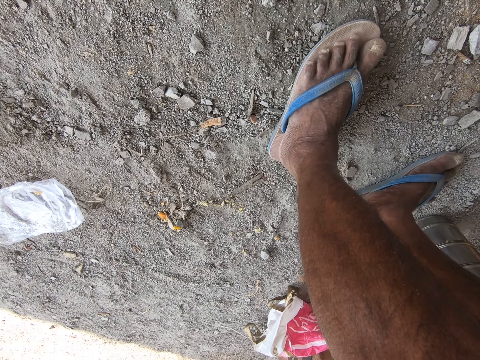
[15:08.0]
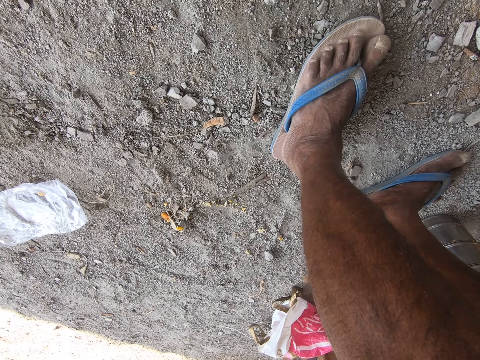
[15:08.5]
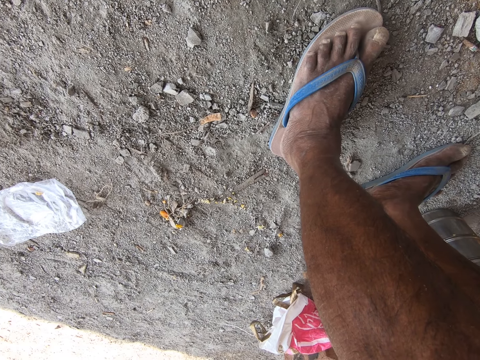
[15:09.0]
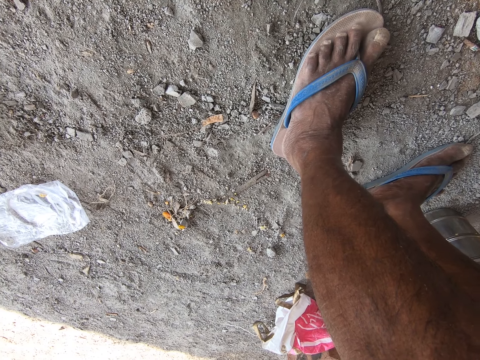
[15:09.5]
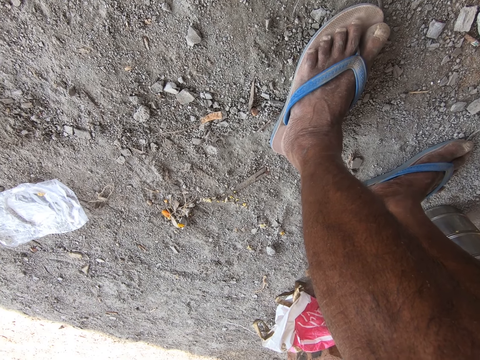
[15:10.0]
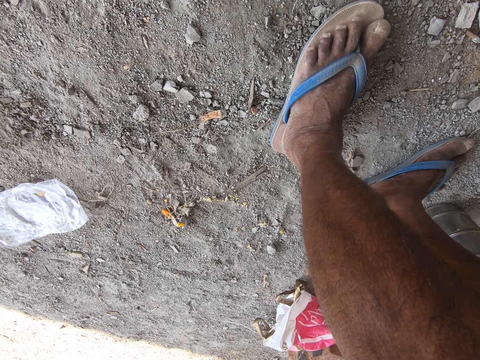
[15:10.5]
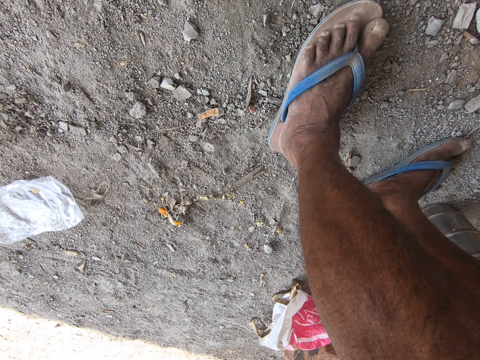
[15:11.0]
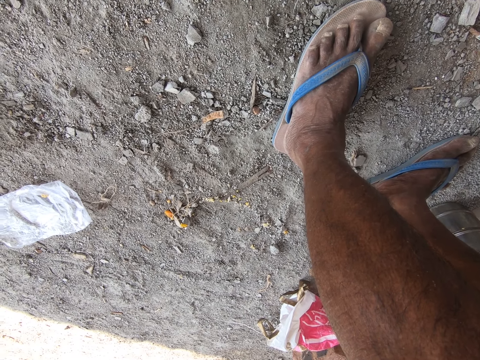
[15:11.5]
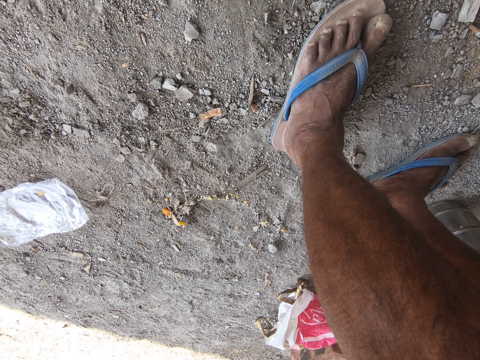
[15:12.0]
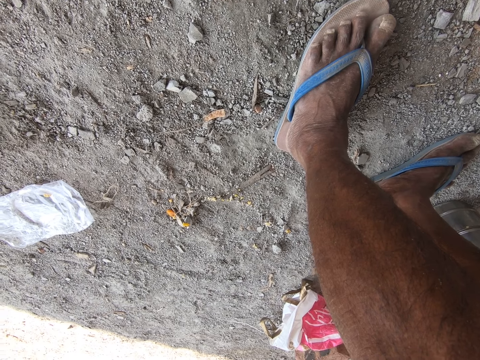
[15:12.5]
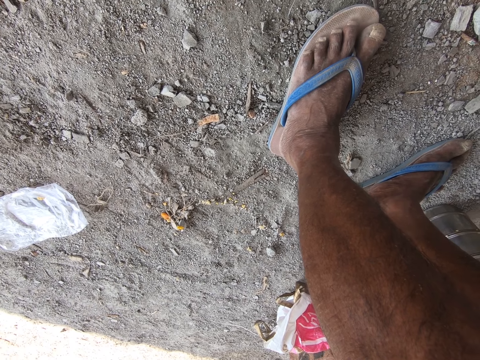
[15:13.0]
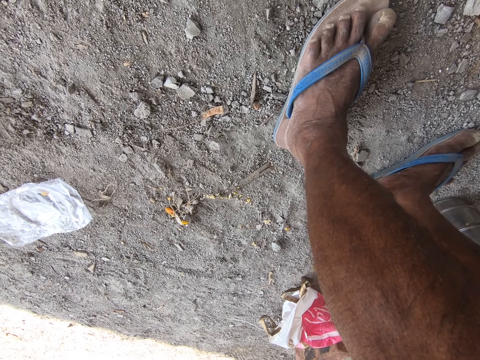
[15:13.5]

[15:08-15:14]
The camera wearer stares at the sacks on the ground.

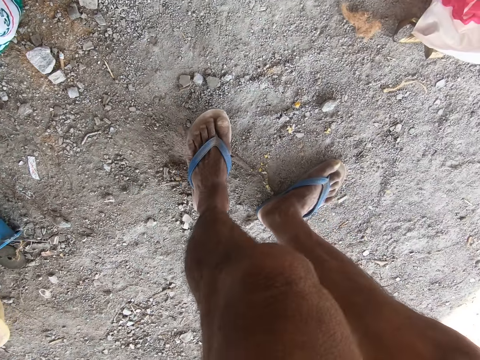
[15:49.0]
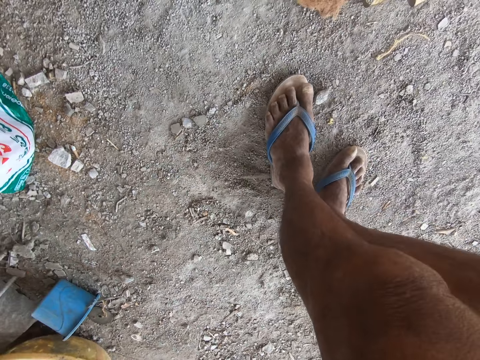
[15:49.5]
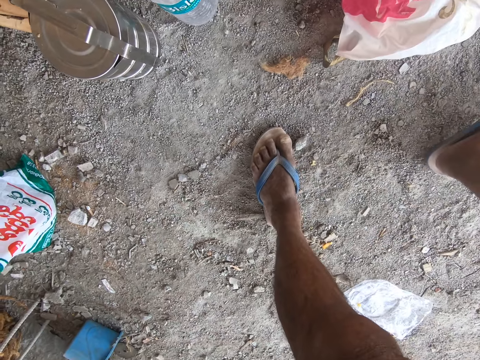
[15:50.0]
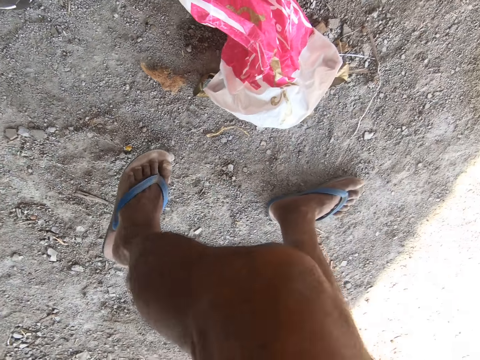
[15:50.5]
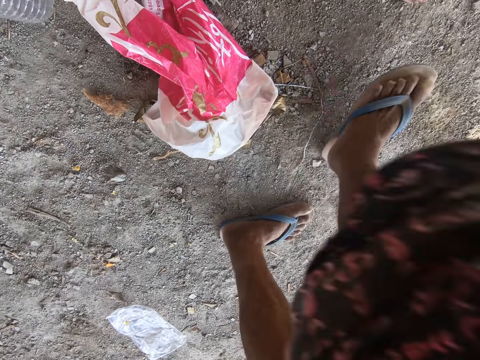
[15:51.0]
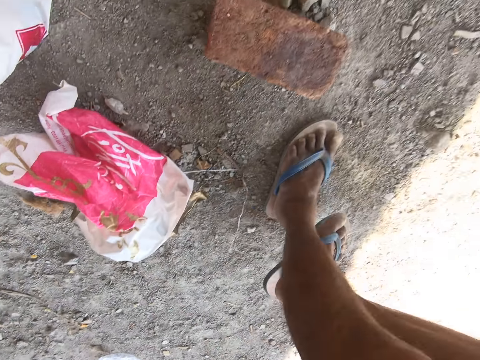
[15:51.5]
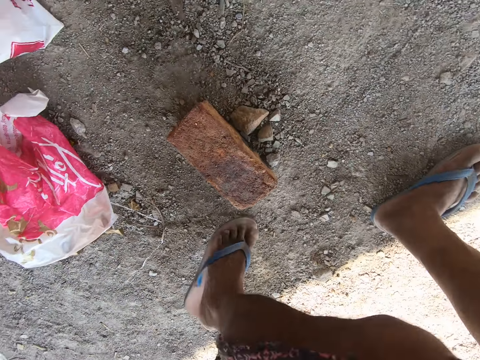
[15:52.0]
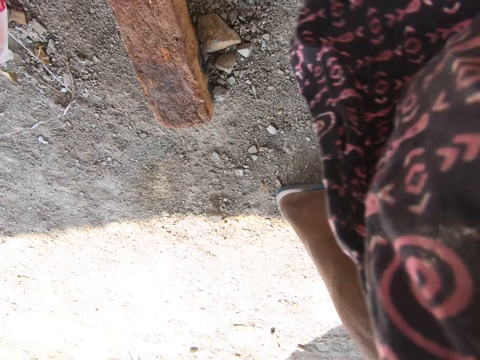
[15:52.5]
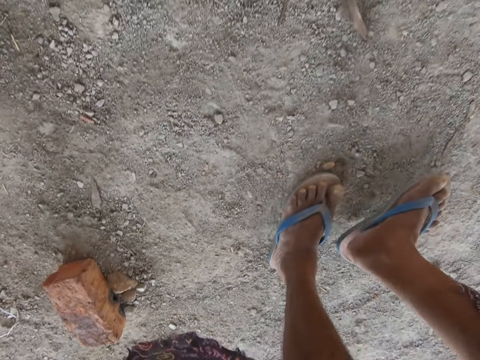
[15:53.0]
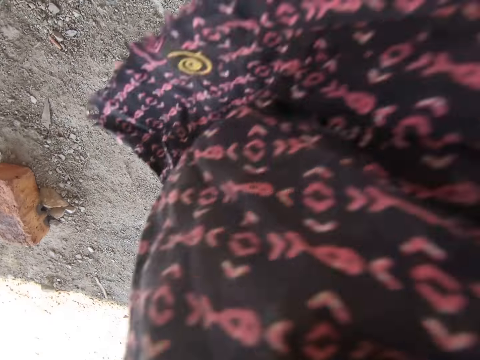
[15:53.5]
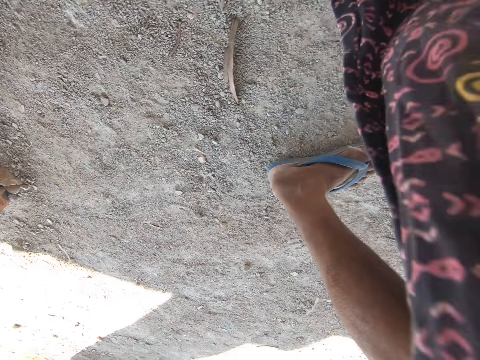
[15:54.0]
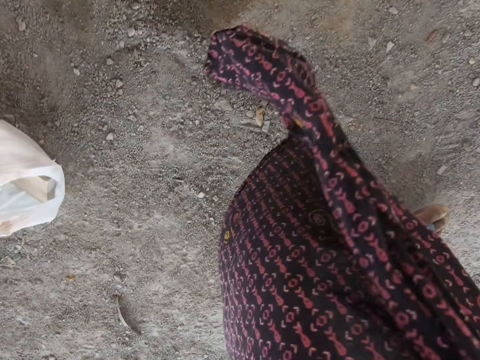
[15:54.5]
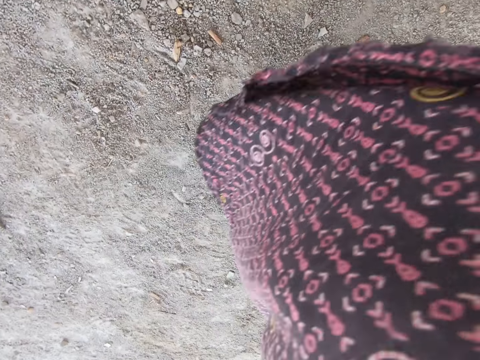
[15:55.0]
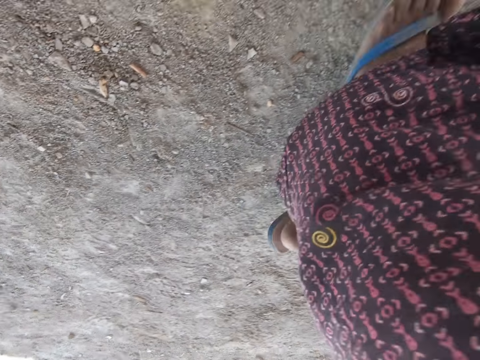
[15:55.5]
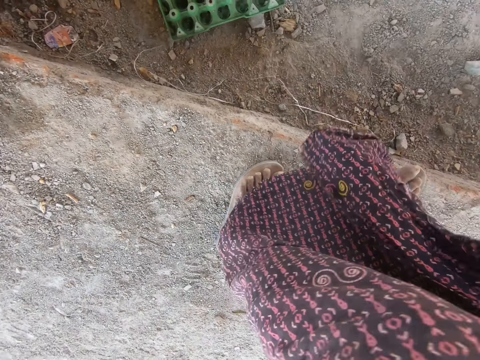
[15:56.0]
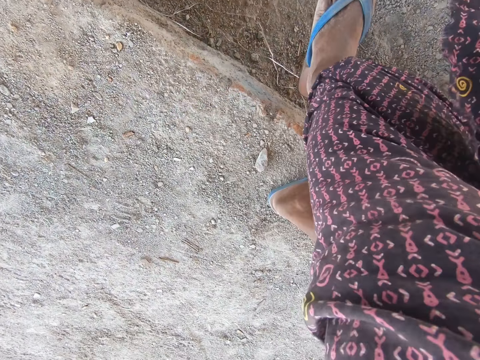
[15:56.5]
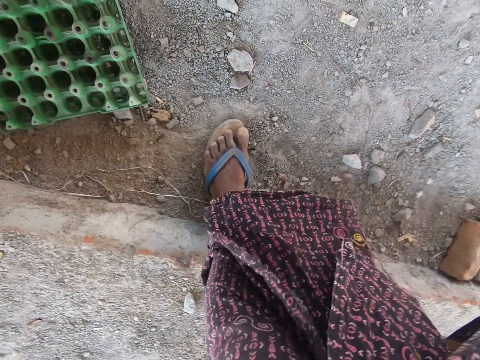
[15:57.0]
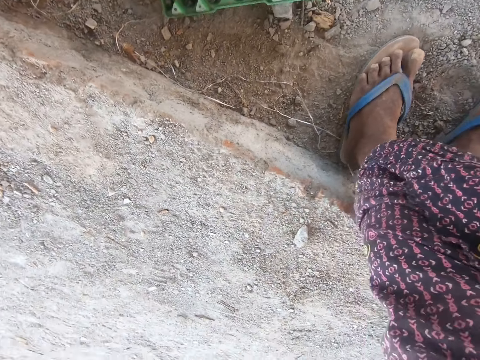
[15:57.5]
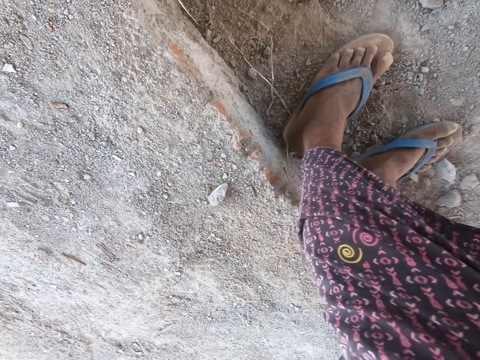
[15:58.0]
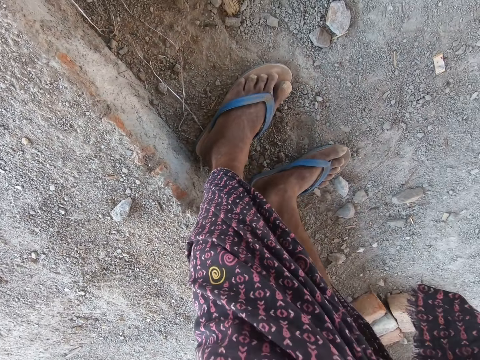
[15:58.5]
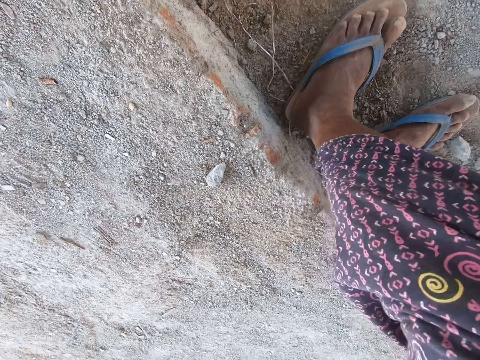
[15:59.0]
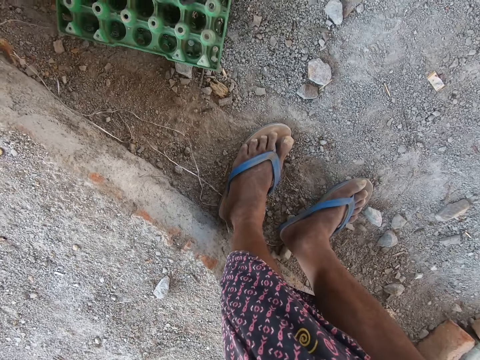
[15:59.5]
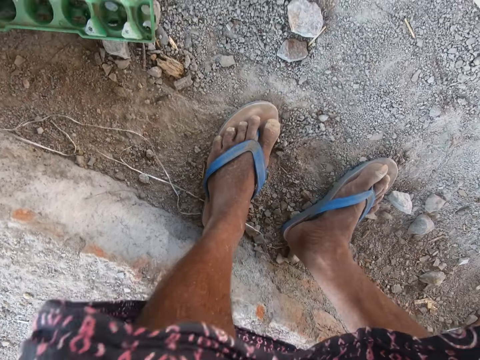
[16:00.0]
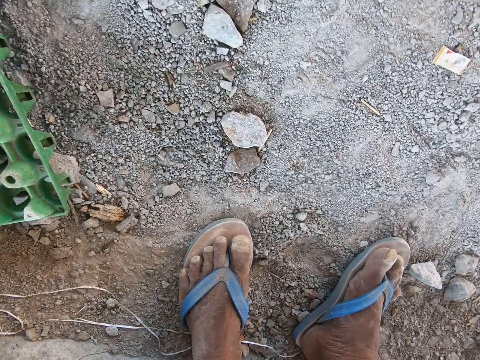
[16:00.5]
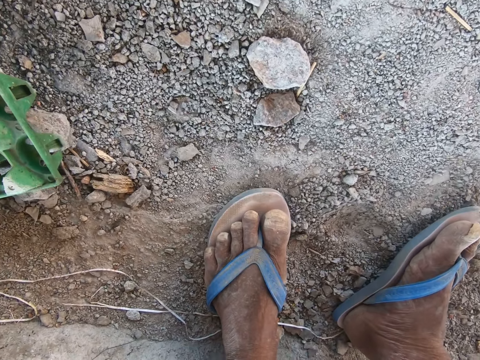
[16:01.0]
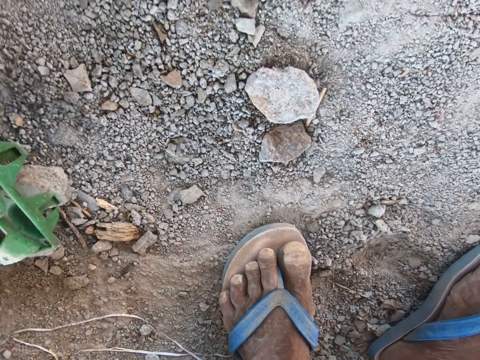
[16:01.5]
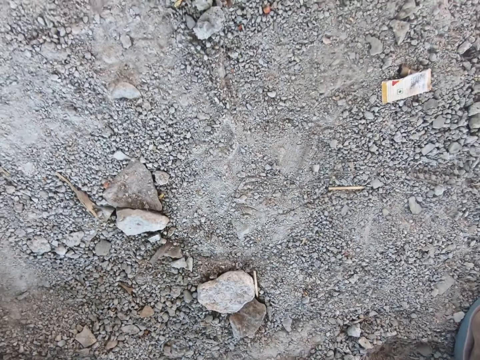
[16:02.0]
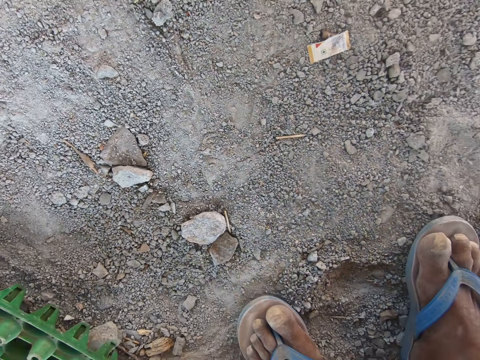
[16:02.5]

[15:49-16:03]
The camera wearer walks around the room. They tie the cloth. They sit on the ground.

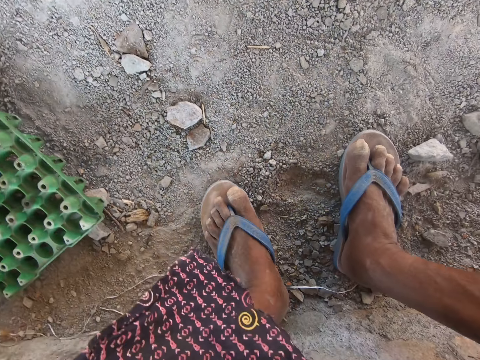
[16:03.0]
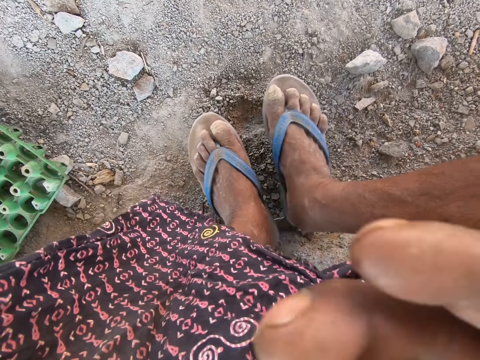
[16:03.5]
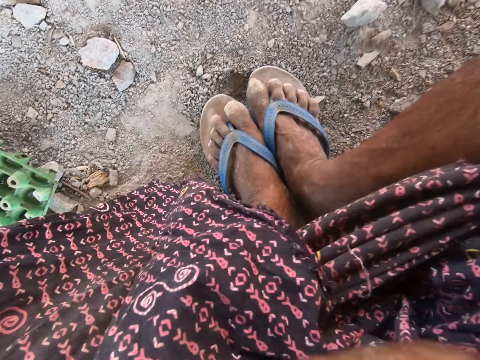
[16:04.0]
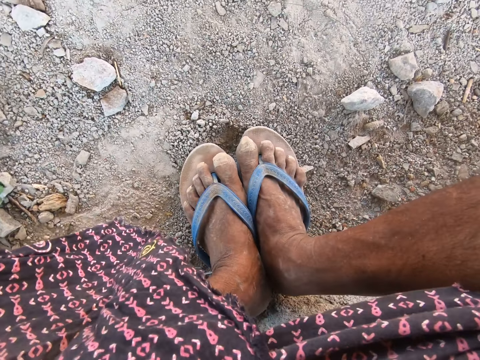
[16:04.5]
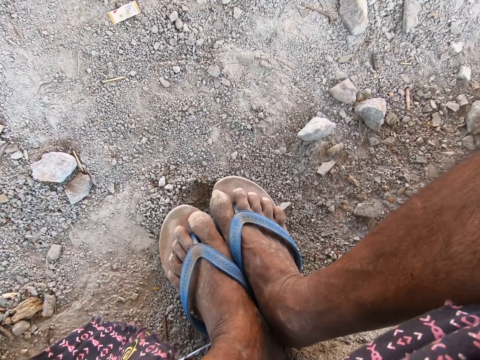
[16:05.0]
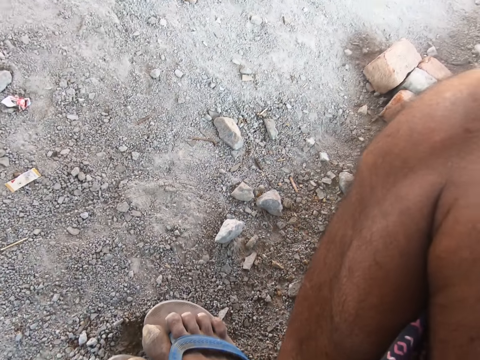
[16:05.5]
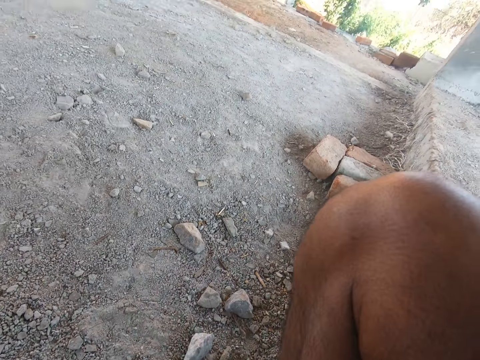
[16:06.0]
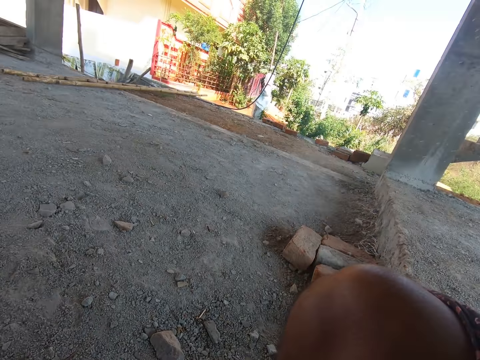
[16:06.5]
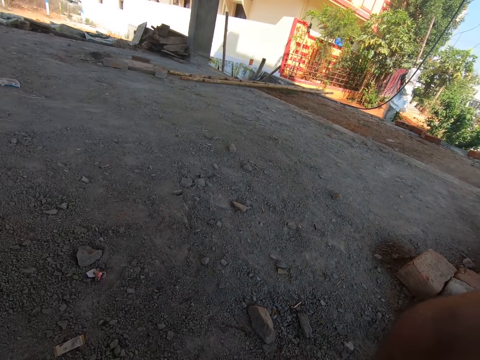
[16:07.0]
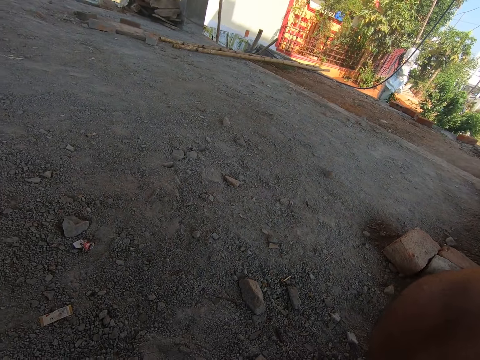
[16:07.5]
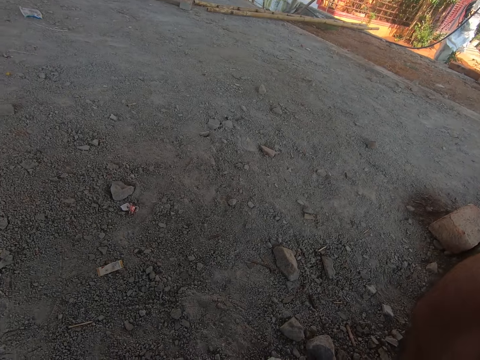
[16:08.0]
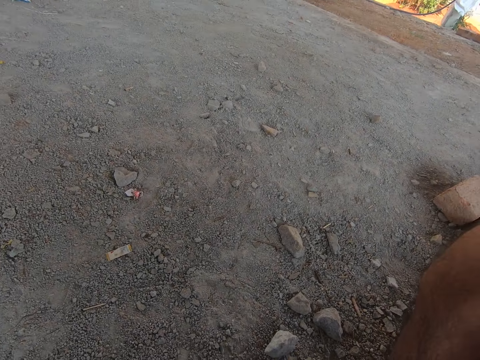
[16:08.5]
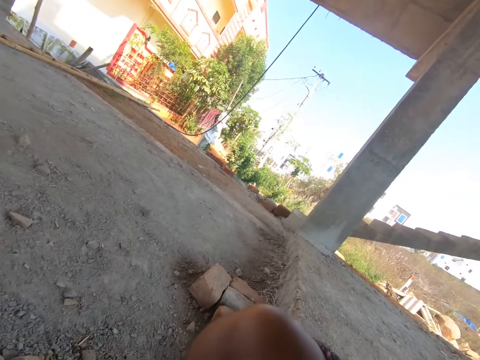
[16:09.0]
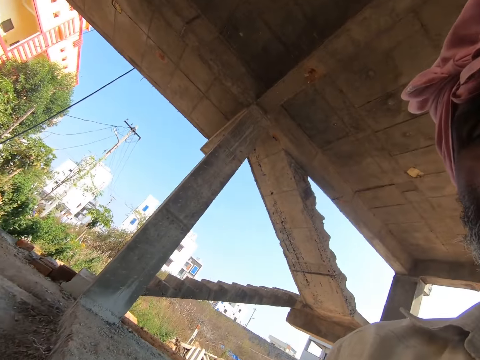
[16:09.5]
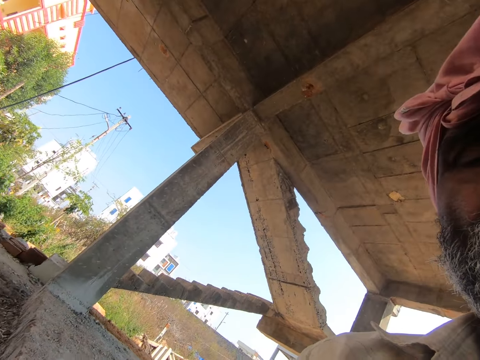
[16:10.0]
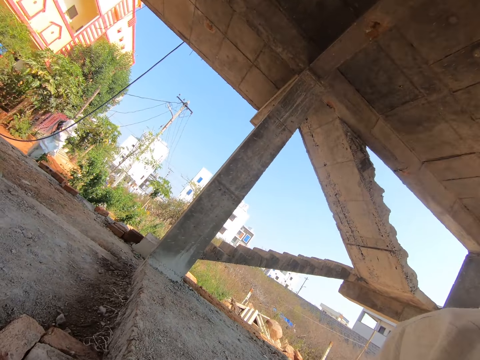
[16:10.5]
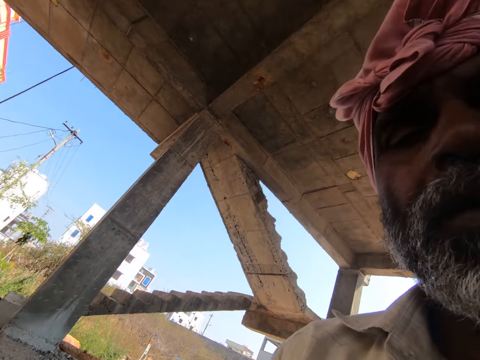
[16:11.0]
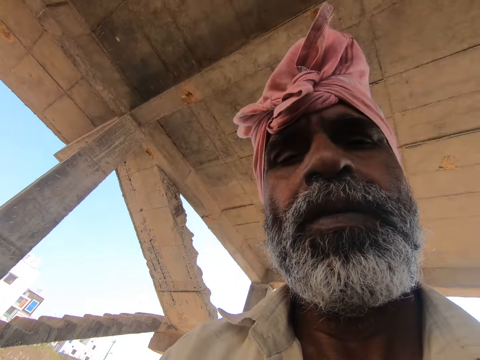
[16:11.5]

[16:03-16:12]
The camera wearer adjusts the camera on the head with his hands.
